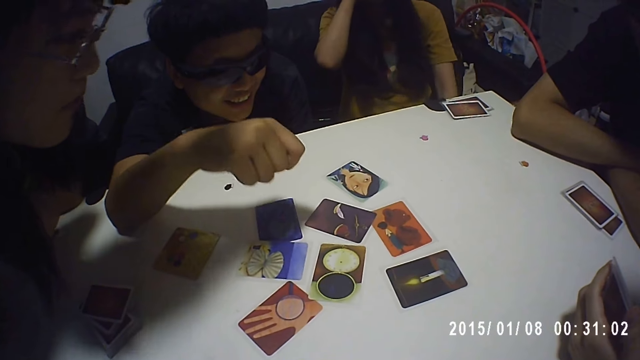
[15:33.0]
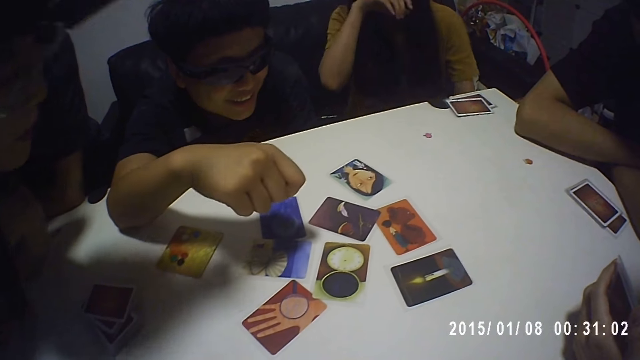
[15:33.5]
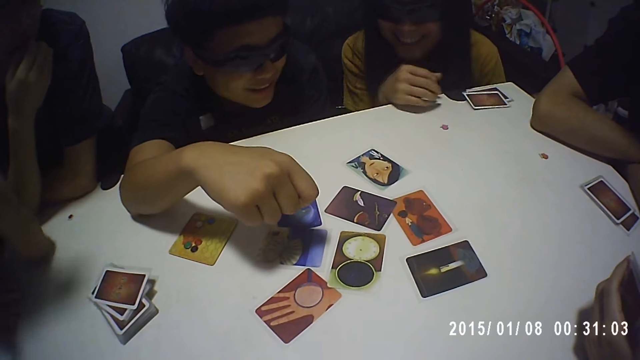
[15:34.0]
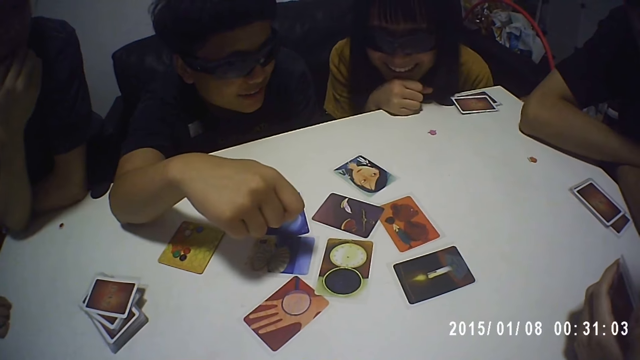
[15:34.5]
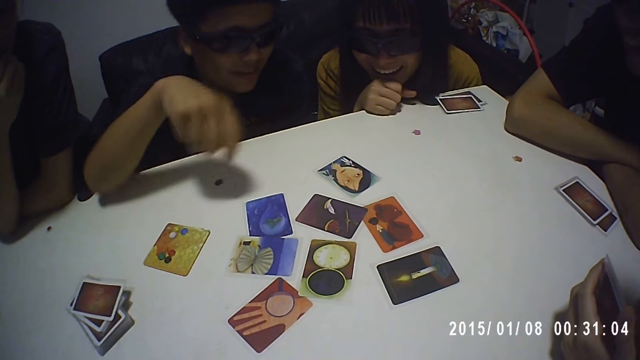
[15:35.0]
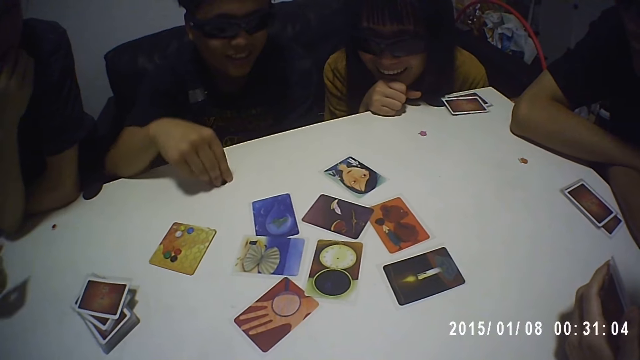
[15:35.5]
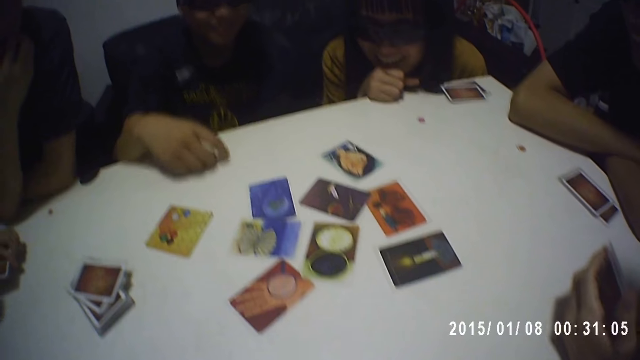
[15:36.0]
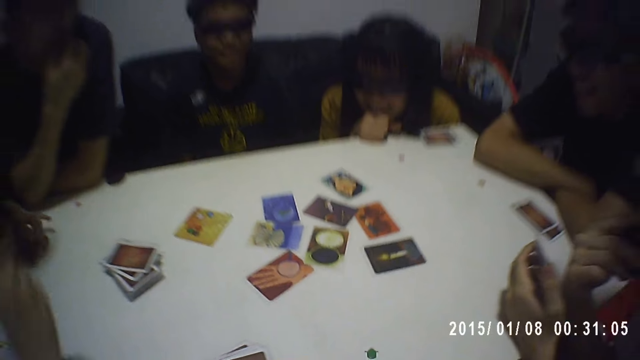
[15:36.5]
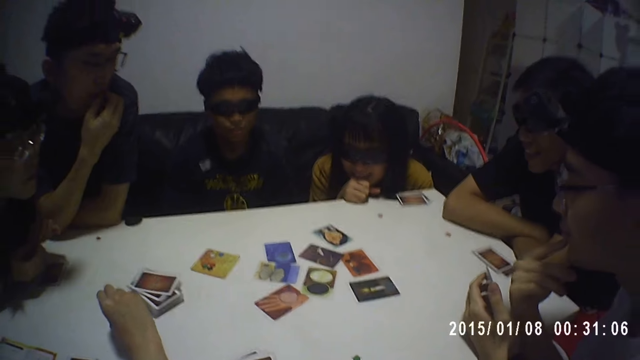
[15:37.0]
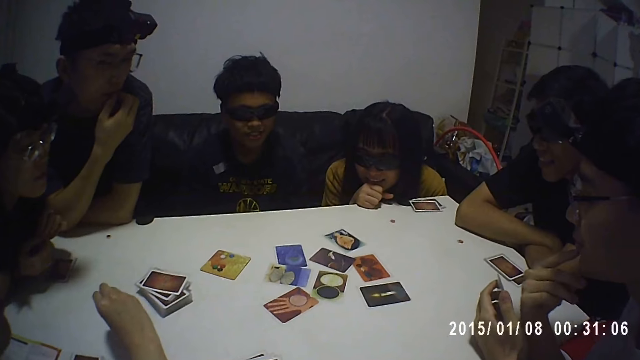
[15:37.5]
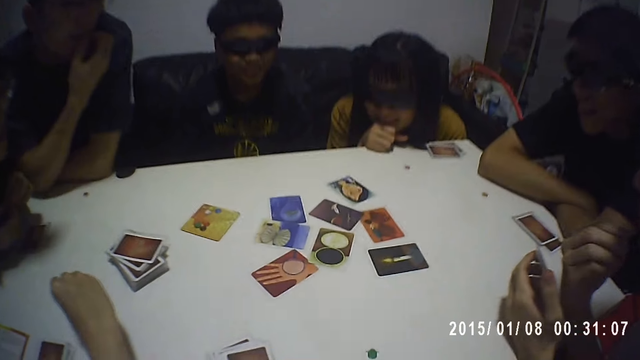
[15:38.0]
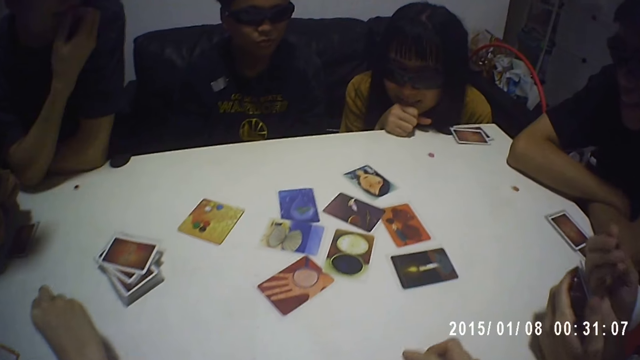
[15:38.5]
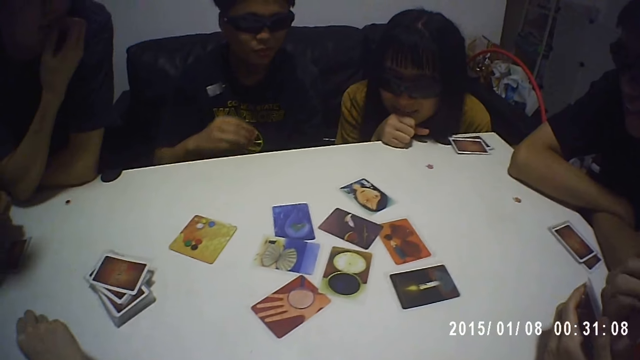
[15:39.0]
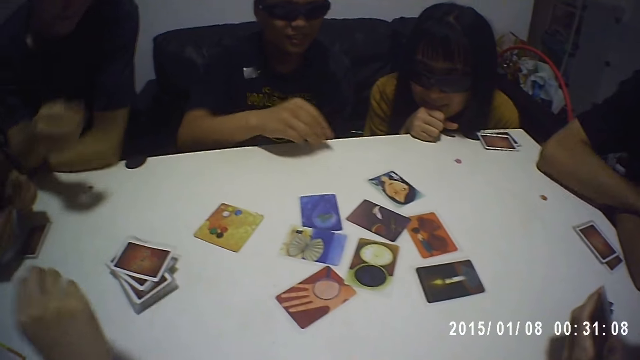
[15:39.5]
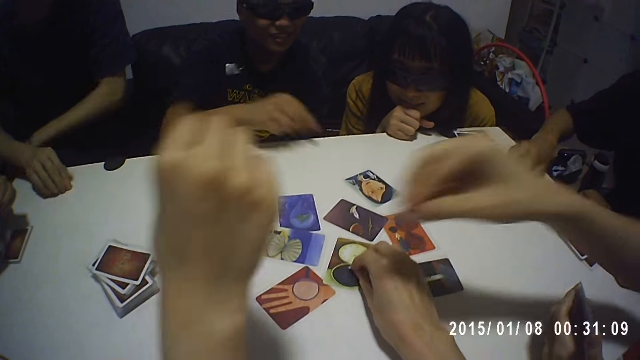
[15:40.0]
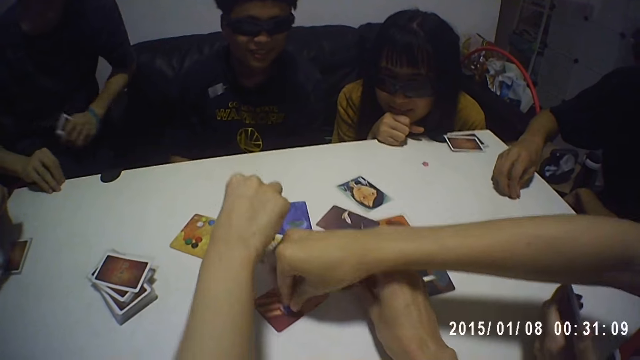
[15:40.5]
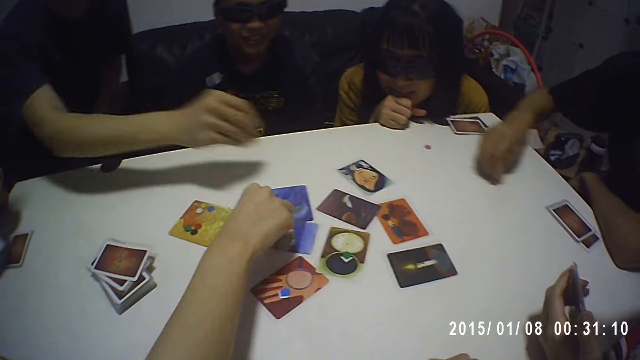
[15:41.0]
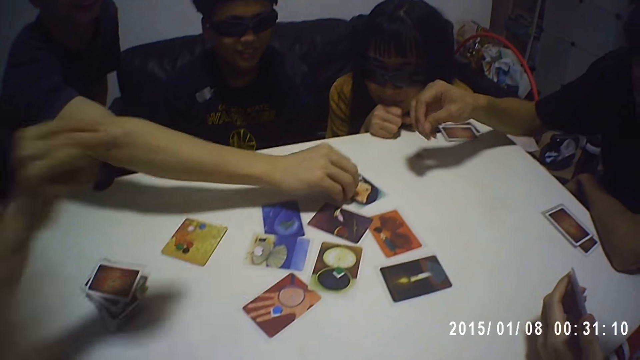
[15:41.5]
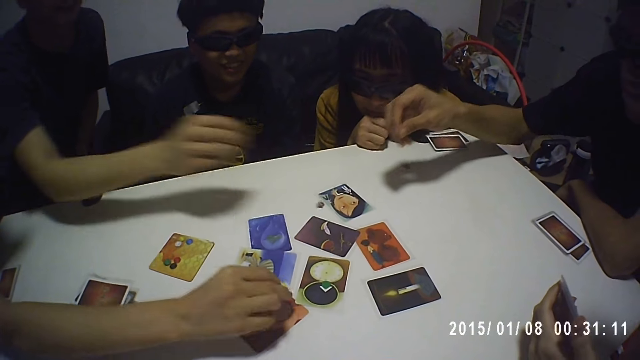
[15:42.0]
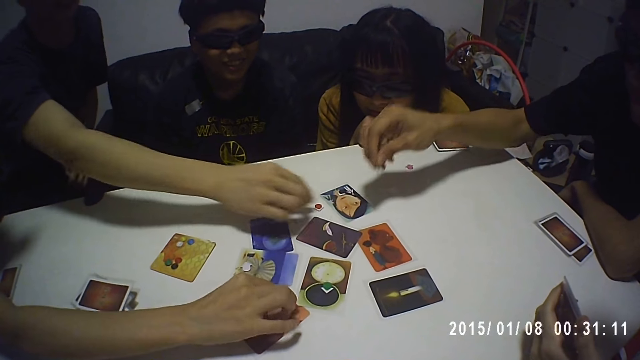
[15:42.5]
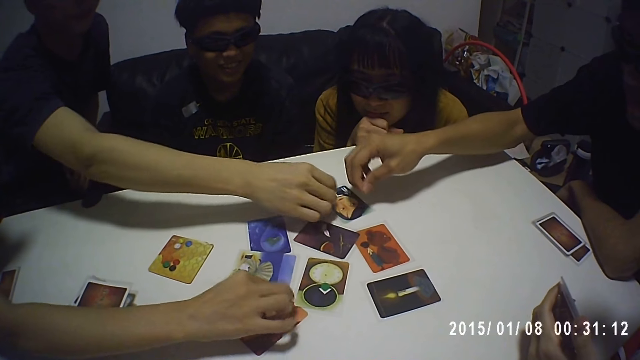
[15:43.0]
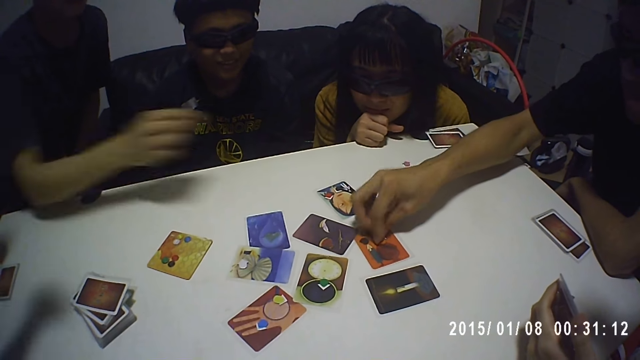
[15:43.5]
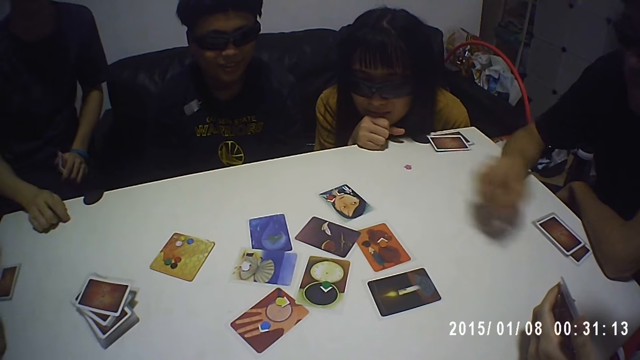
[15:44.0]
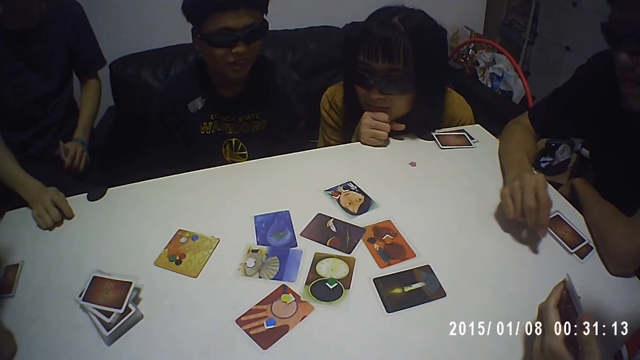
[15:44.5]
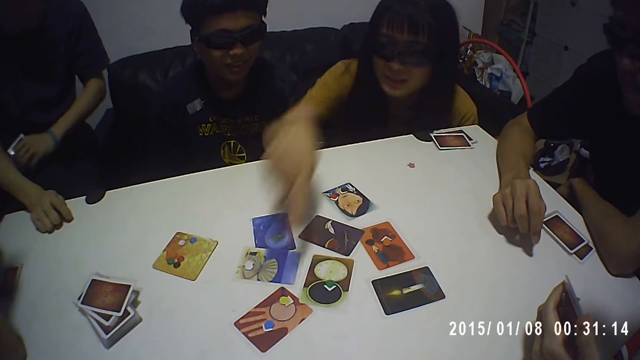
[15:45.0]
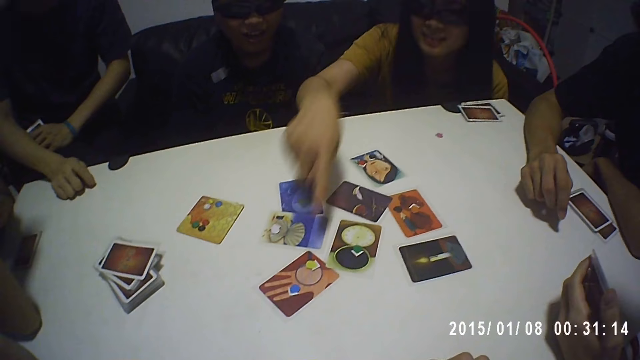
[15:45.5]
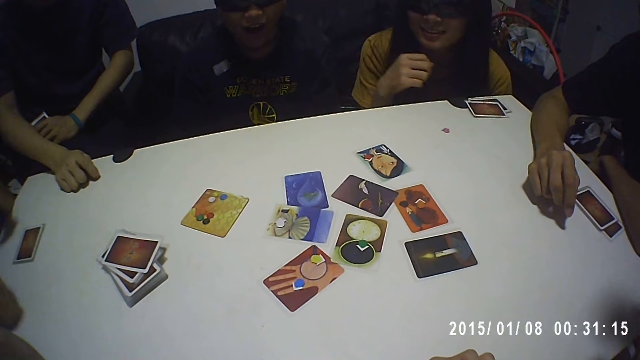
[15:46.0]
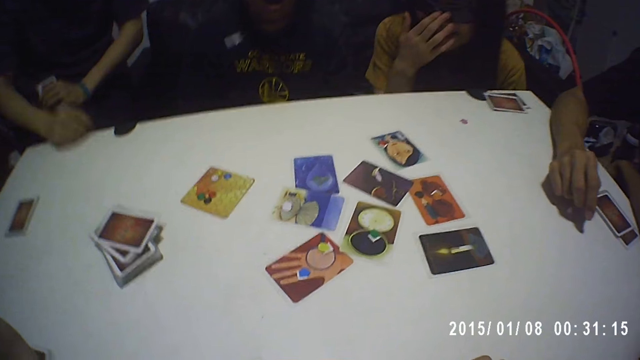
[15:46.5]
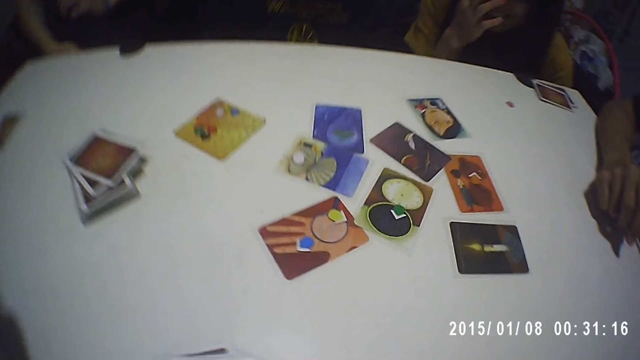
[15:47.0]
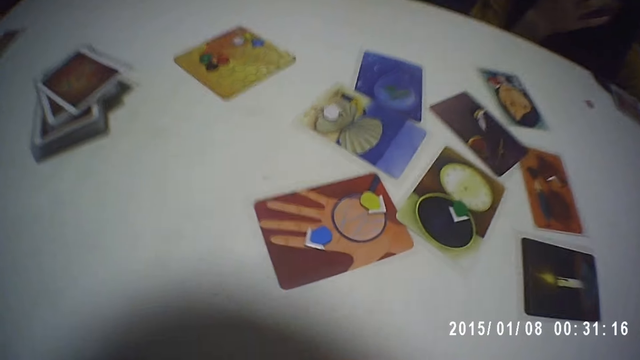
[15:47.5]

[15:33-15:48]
The first woman places her right hand on the table. The second man picks up the token from the table with his right hand. The camera wearer picks up the token from the table with his right hand. He places the token on the card with his right hand. The fourth man picks up the token from the table with his right hand. A fifth man places the token on the card with his right hand. The fourth man places the token on the card with his right hand. The camera wearer picks up a card from the table. The second woman places the token on the card with her right hand. The camera wearer looks around. The third man places the token on the card with his right hand. The fourth man places his right hand on the table. The first woman points at the card with her right hand.

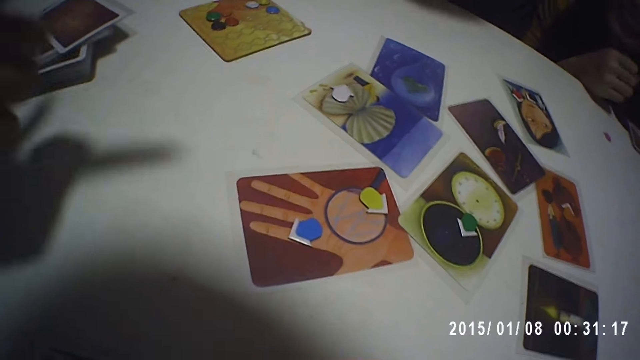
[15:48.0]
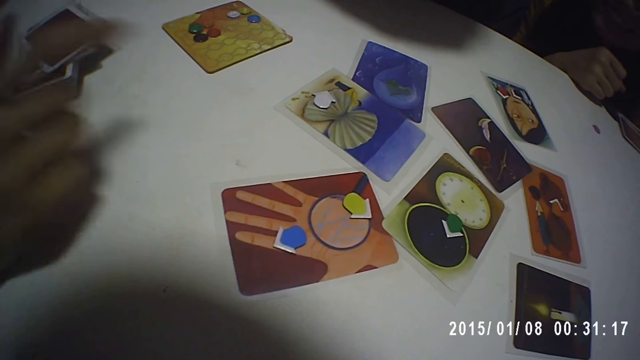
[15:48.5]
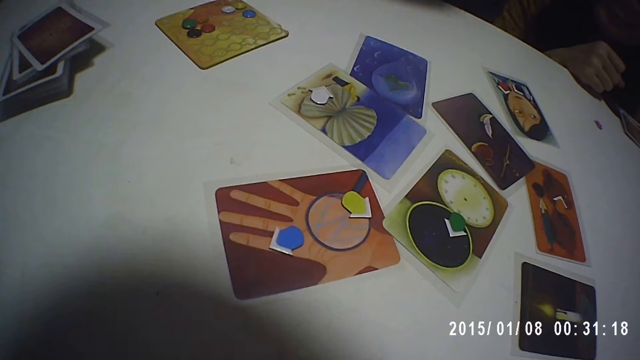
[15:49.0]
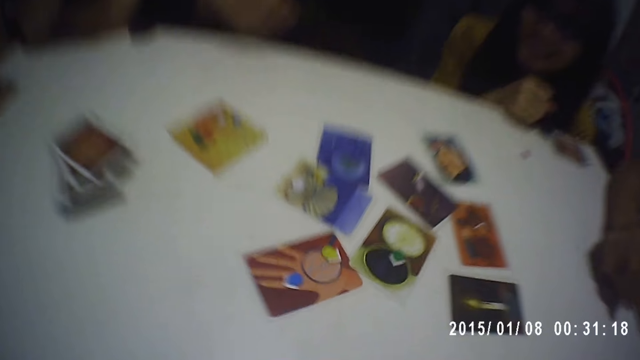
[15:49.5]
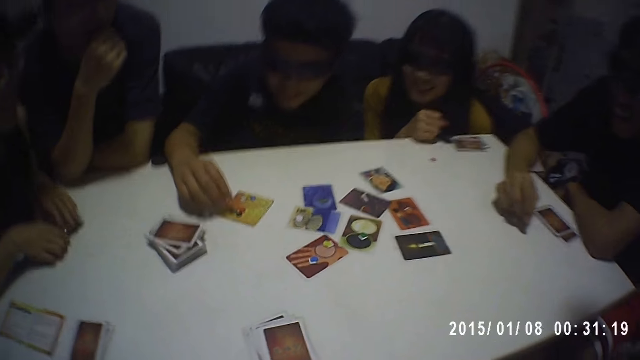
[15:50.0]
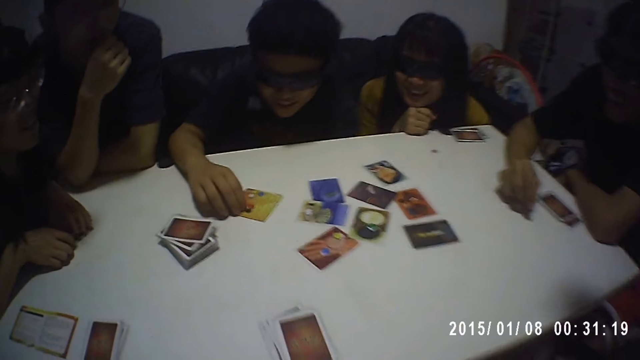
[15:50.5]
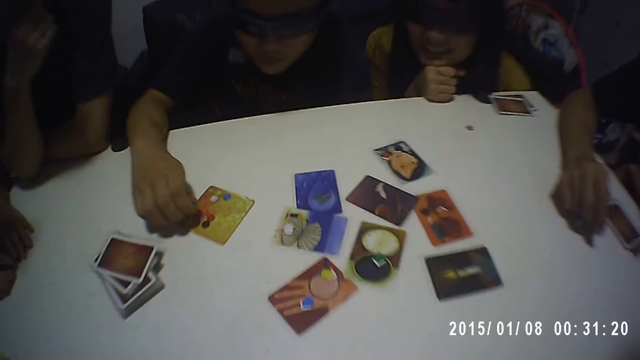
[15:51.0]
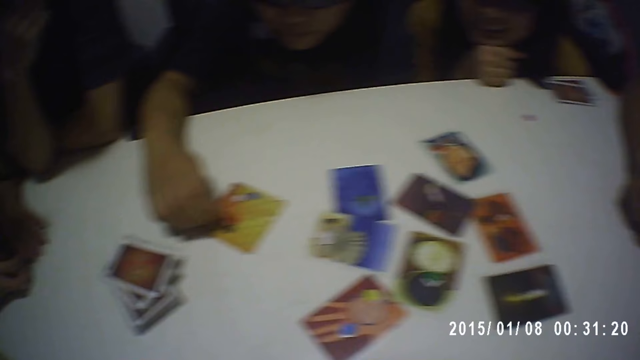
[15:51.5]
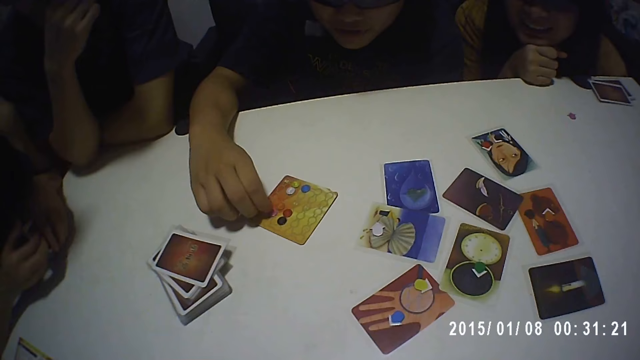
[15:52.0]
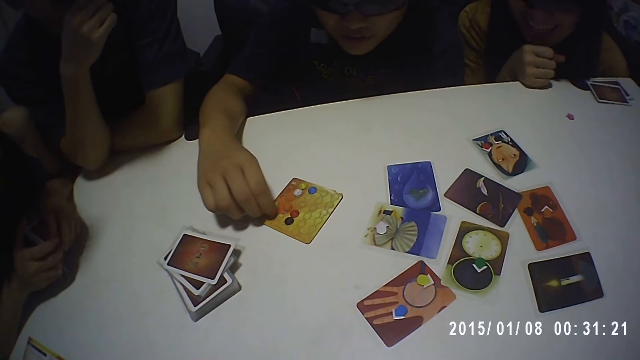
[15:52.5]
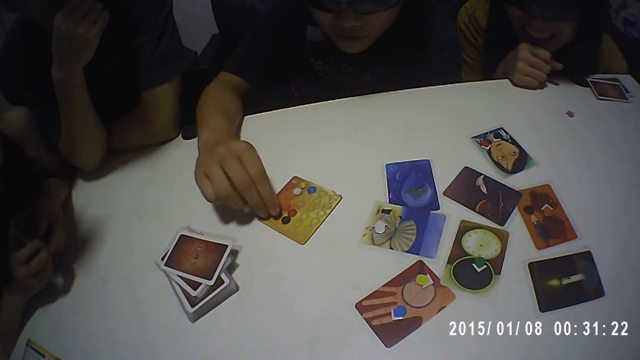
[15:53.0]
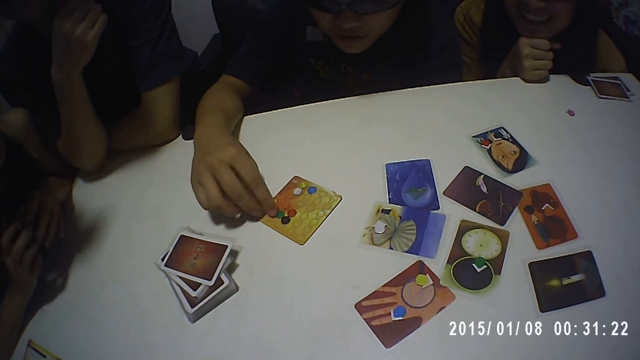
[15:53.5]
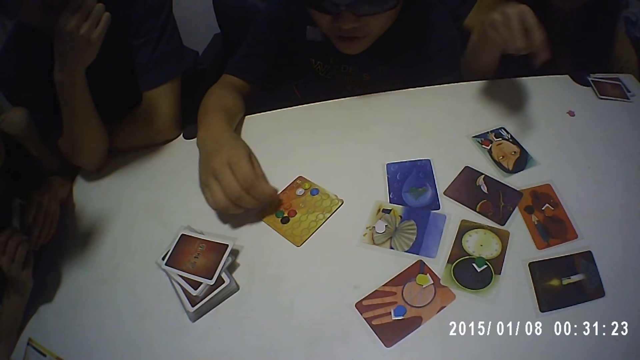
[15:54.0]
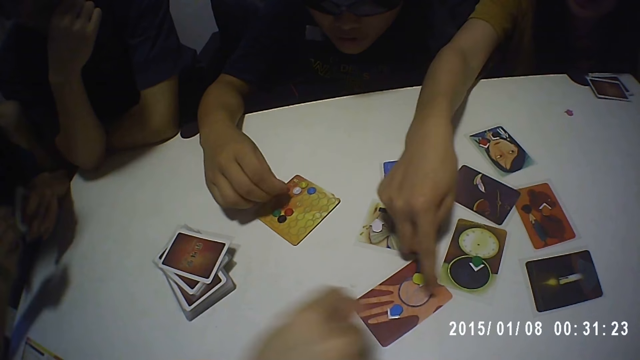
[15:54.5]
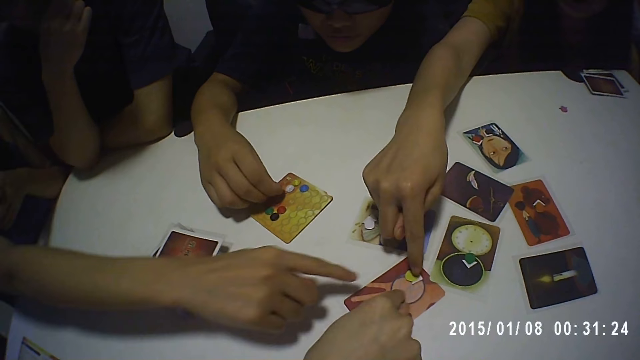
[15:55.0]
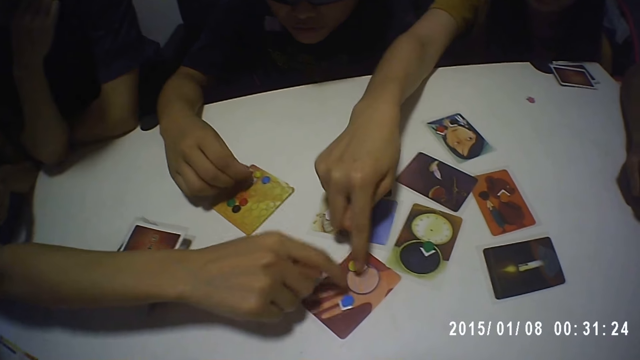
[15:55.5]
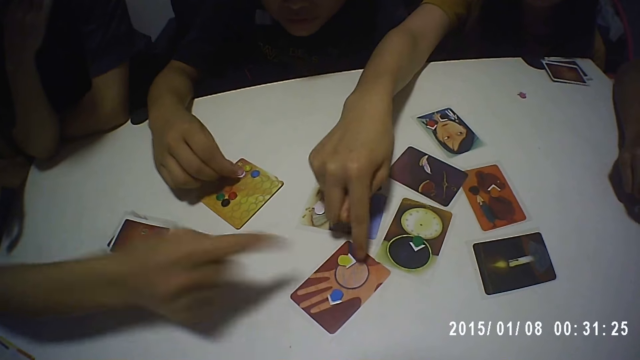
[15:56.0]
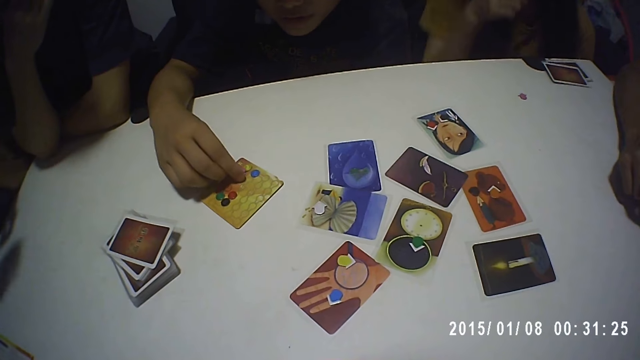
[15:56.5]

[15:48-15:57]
The second man moves the tokens on the card with his right hand. The first woman points at the card with her right hand. The first man points at the card with his right hand. The first woman moves the token on the card with her right hand. The second woman points at the card with her right hand.
